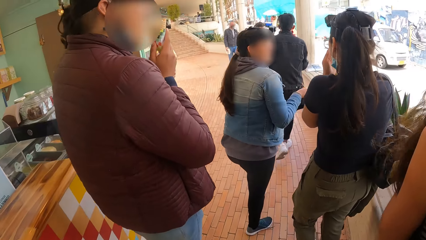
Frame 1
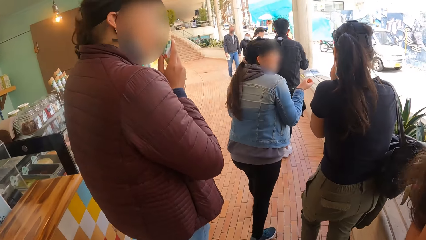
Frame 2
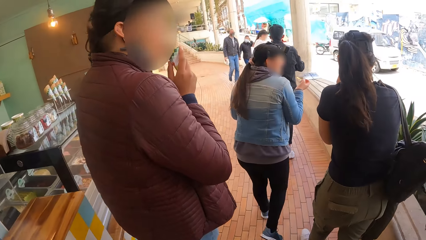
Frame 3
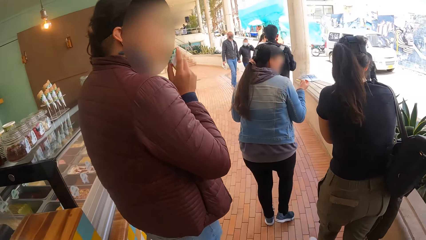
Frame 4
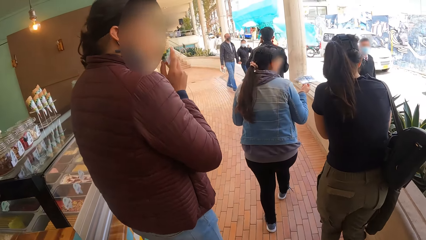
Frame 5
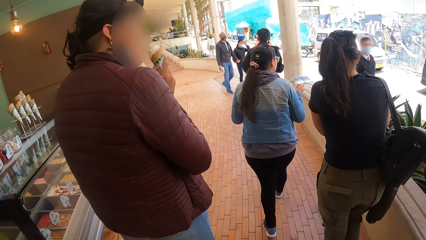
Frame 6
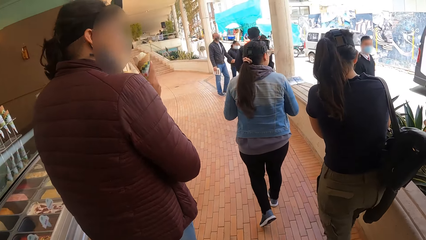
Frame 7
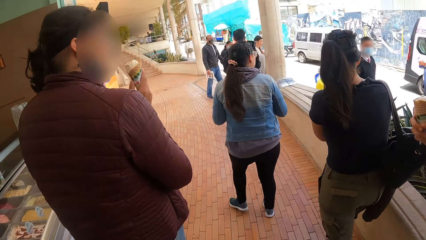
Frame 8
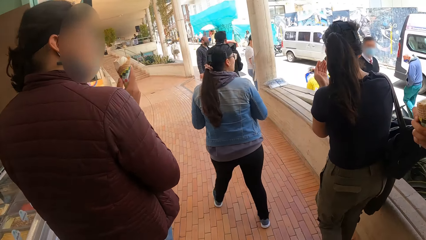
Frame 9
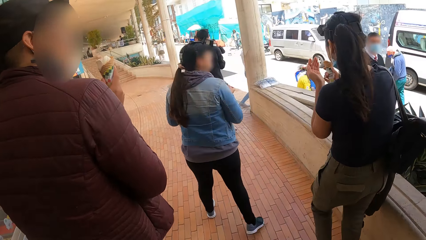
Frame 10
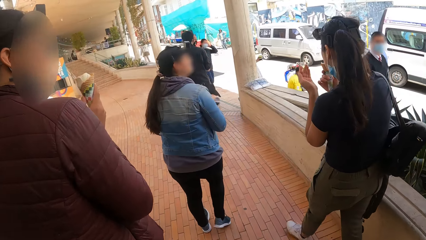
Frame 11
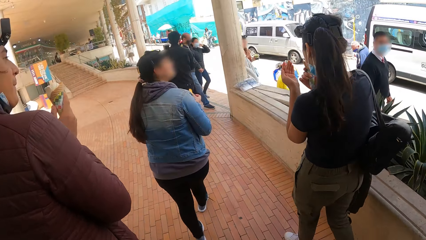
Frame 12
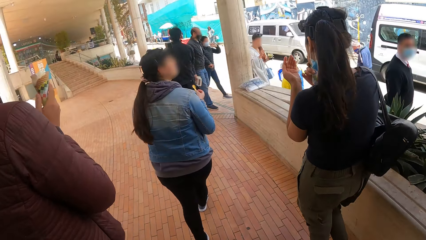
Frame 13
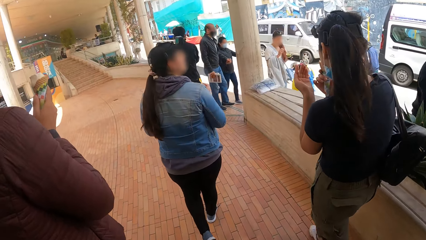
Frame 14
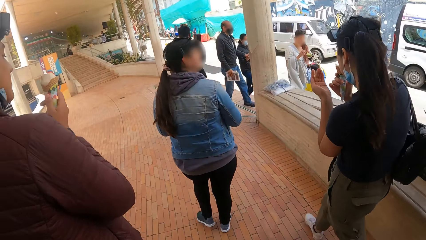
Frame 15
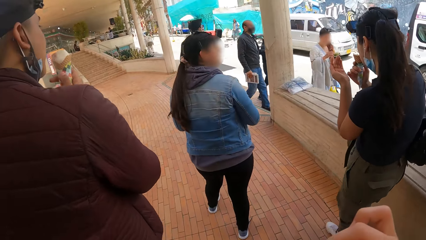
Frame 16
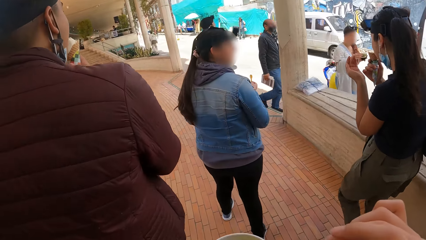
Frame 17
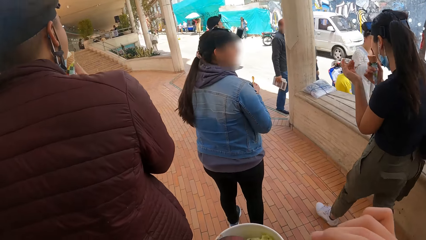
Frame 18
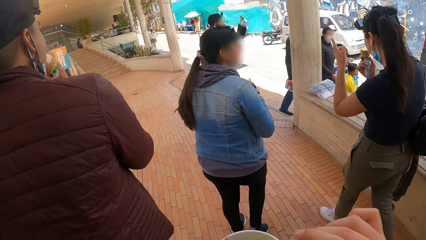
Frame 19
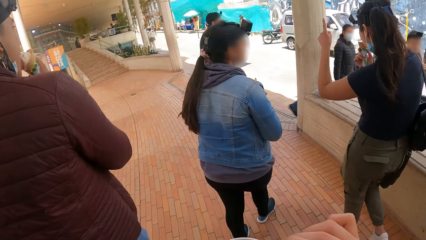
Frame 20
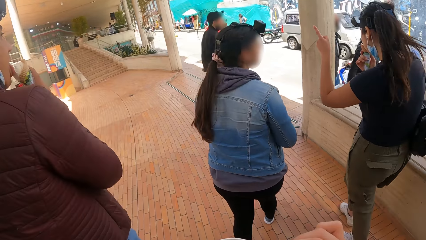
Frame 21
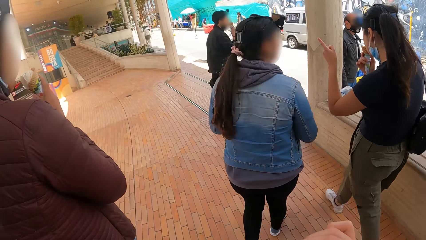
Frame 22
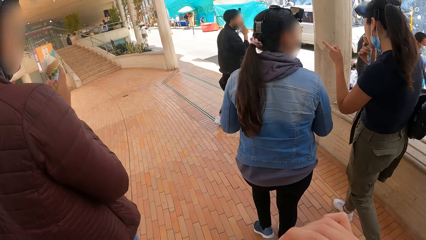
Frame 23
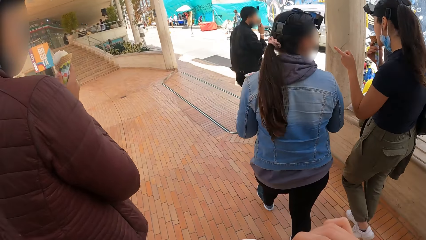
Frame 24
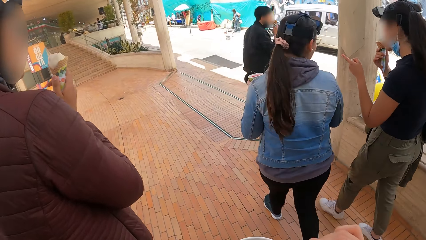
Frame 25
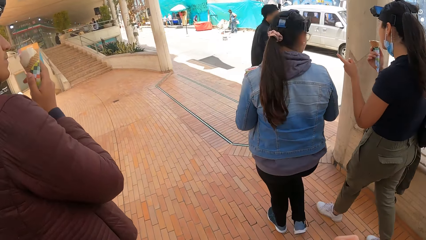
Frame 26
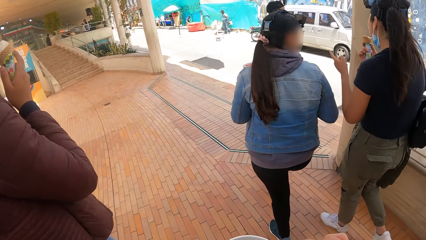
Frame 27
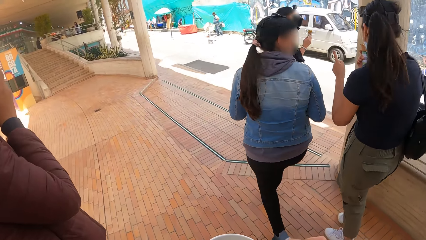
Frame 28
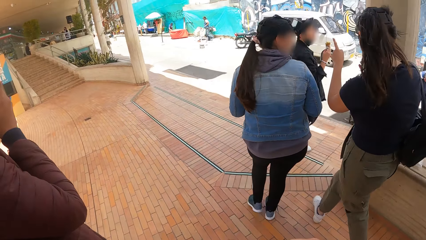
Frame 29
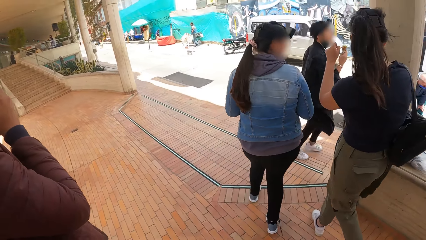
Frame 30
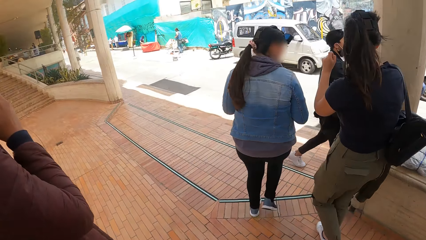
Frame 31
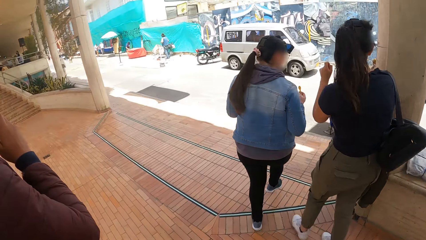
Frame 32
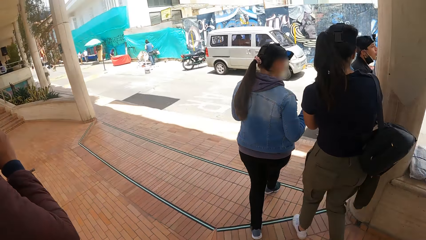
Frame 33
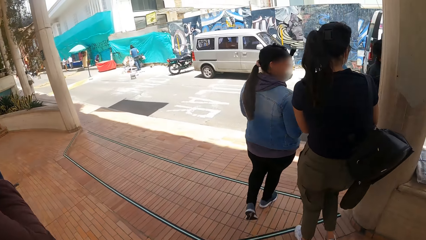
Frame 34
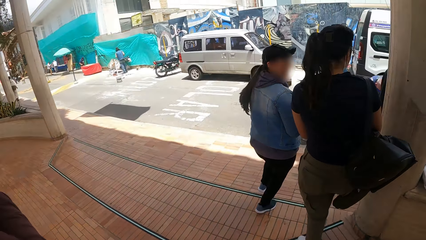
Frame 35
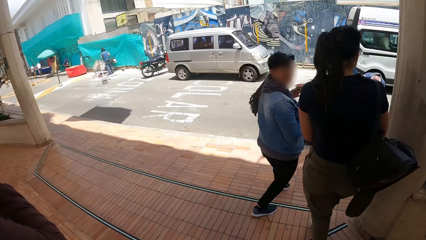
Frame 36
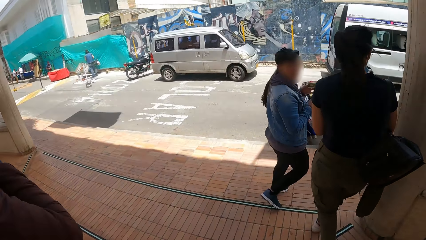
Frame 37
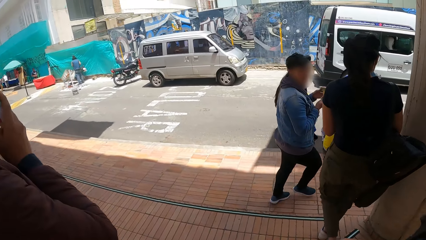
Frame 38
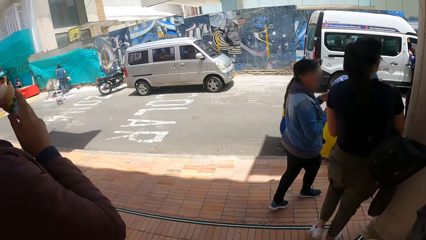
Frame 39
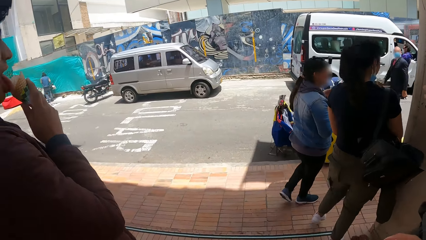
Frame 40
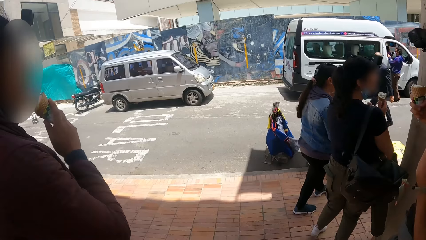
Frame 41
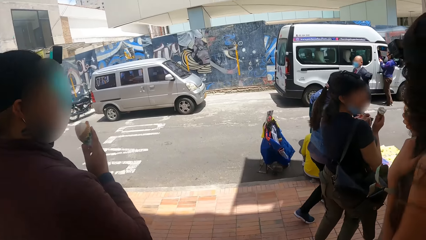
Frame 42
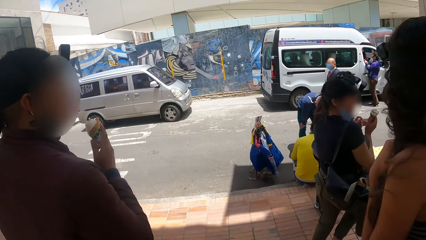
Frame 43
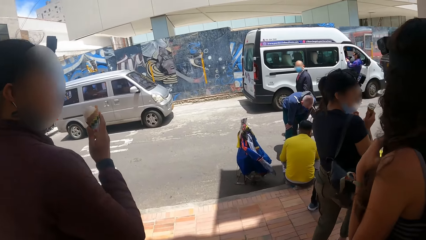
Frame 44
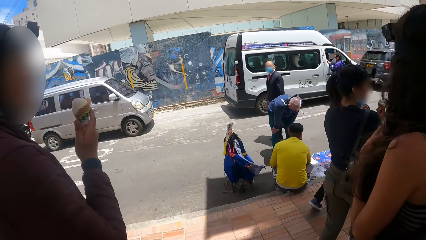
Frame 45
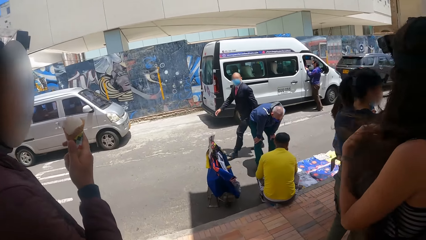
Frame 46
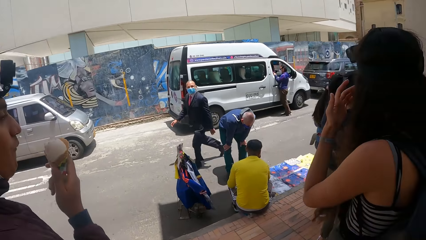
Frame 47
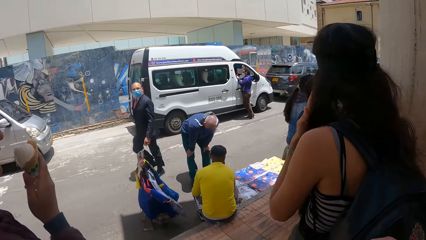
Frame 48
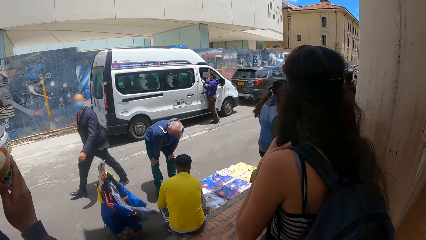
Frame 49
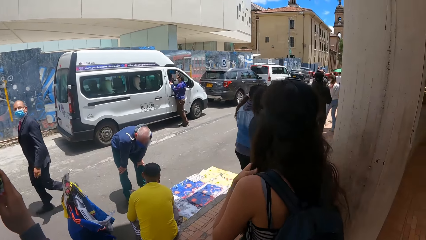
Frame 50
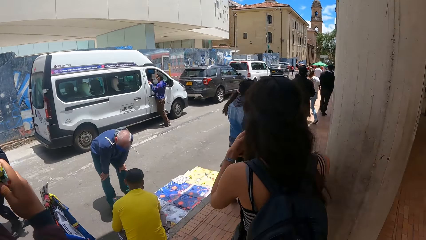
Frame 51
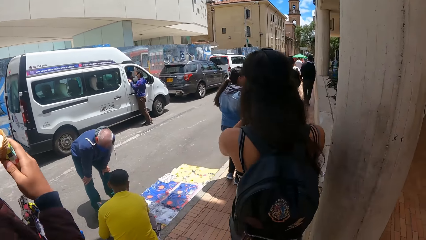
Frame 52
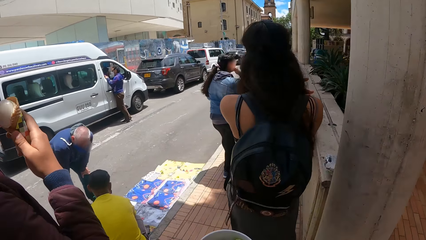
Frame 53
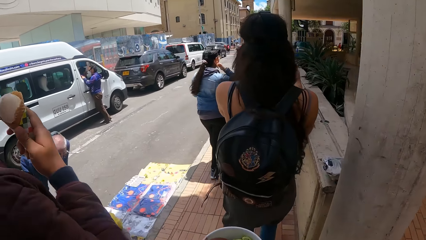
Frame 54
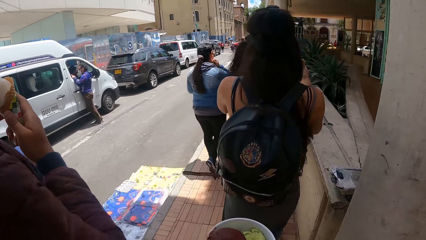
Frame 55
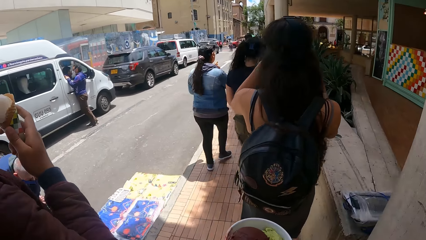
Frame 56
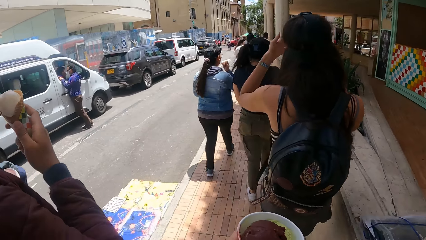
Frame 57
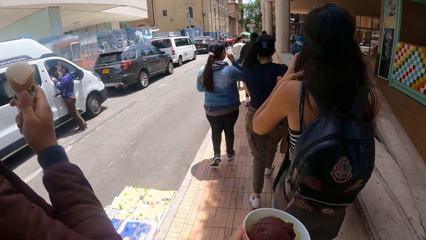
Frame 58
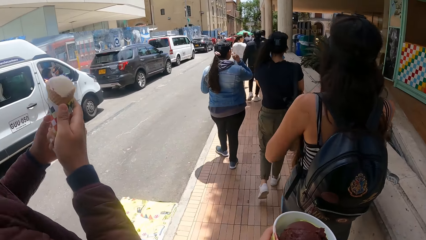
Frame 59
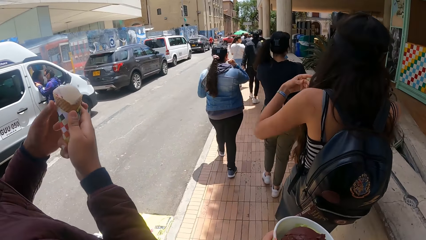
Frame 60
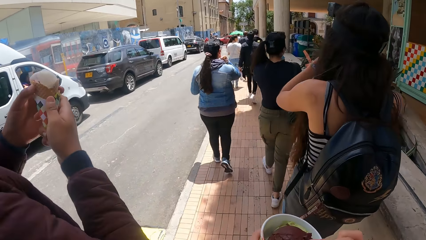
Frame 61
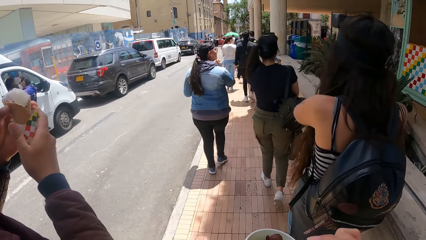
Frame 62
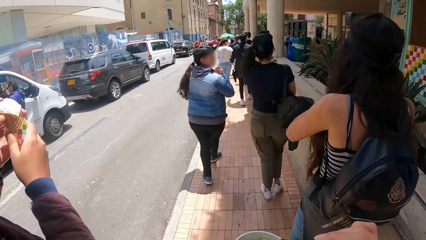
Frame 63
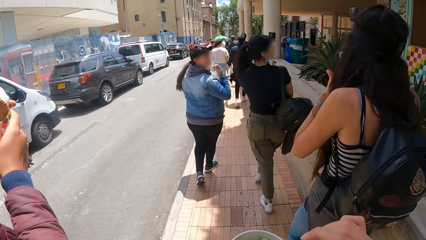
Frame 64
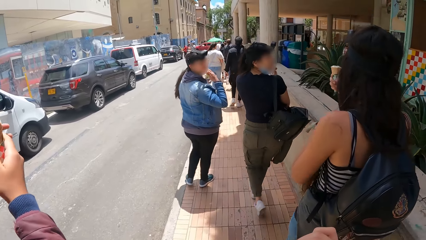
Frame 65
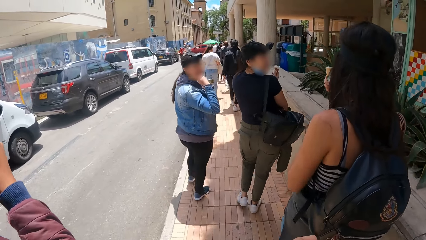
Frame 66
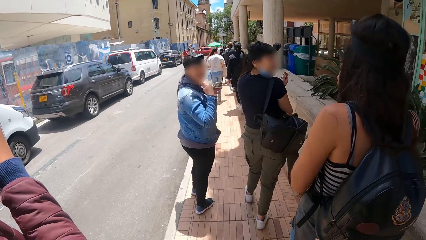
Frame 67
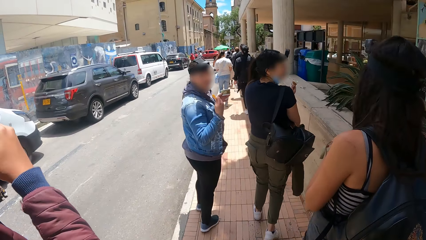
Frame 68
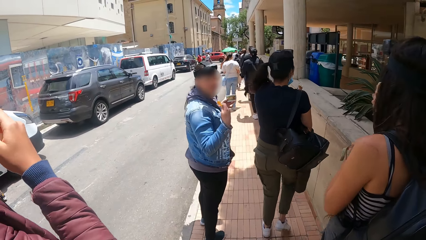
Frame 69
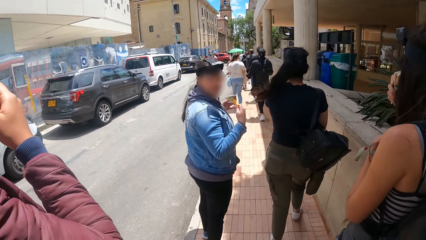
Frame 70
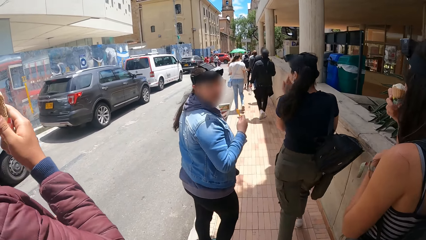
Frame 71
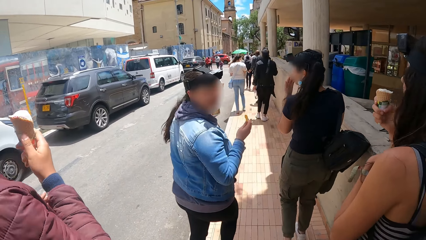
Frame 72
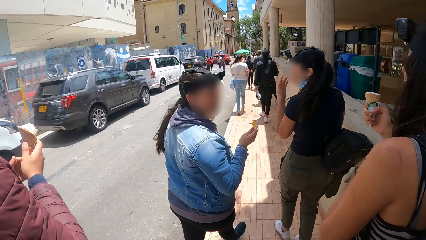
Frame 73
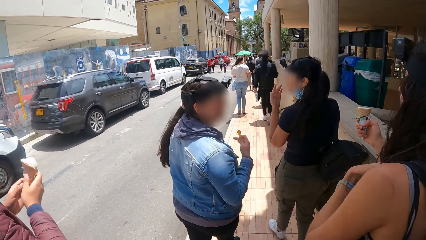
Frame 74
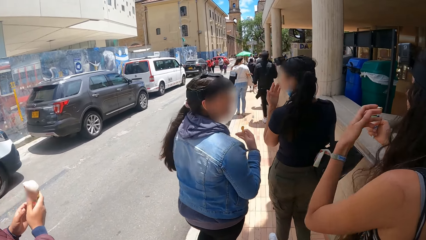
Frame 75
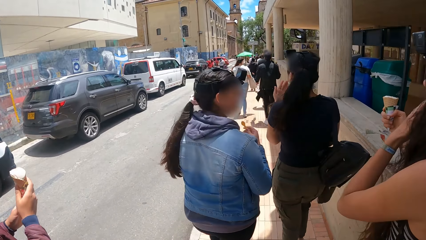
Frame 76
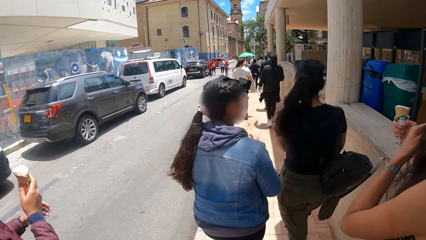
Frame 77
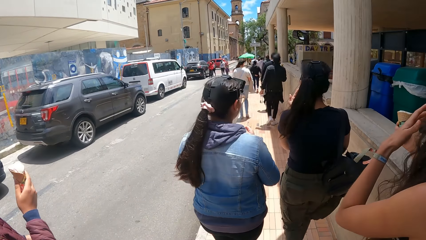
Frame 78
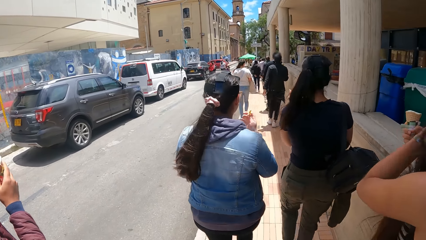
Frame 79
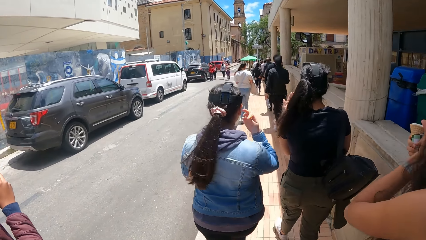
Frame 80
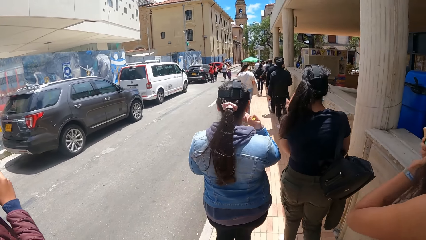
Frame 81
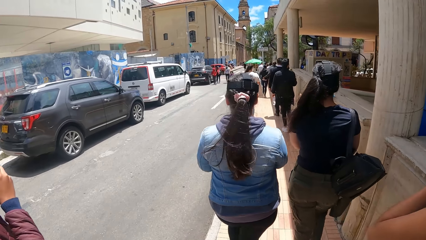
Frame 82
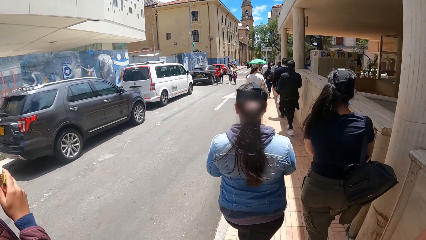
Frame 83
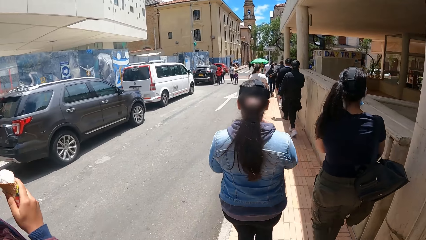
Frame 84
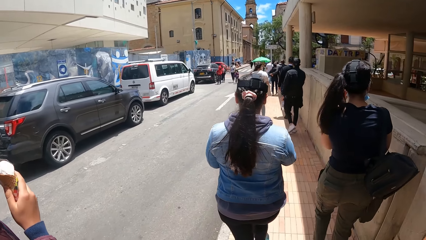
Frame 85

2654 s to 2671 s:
A person walks. Another person walks. Another person walks. Another person walks. Another person walks. Another person walks. The camera wearer walks around.
